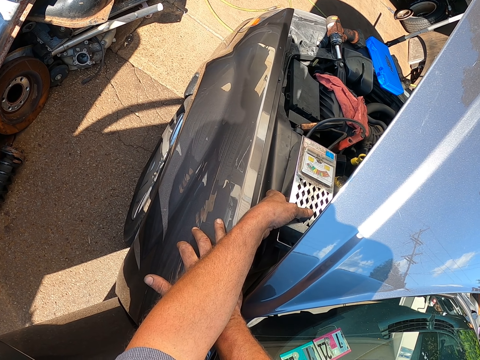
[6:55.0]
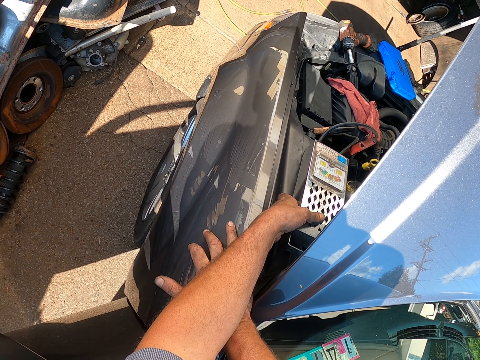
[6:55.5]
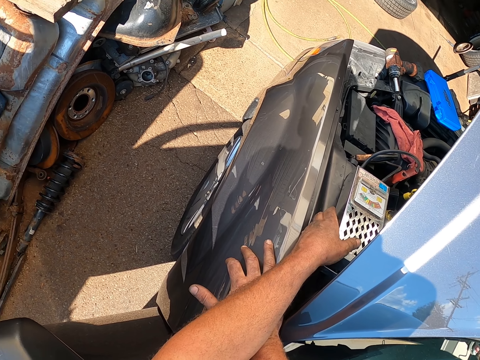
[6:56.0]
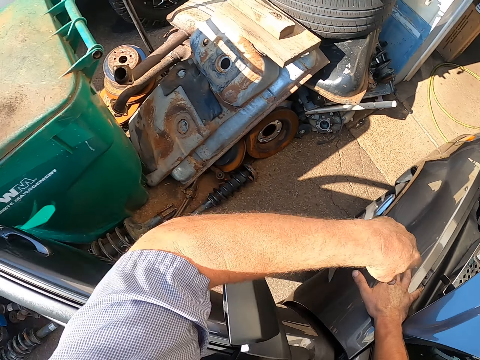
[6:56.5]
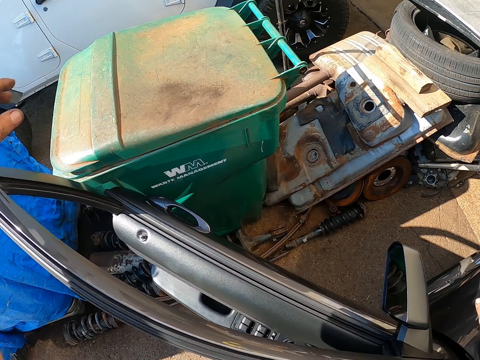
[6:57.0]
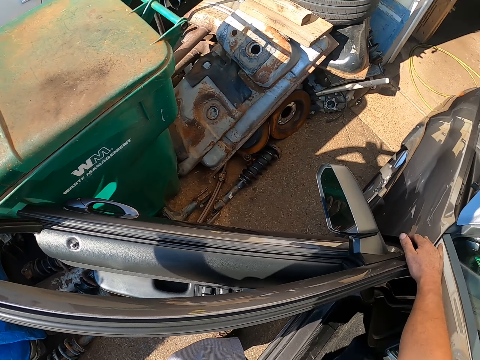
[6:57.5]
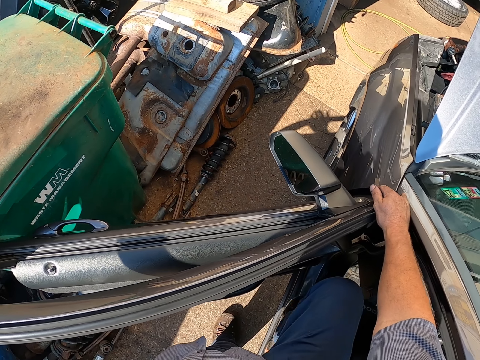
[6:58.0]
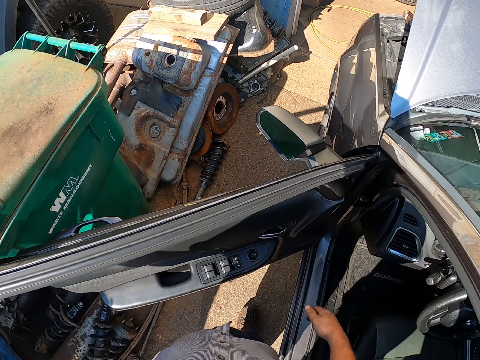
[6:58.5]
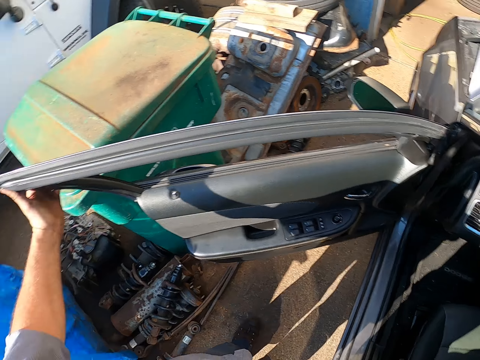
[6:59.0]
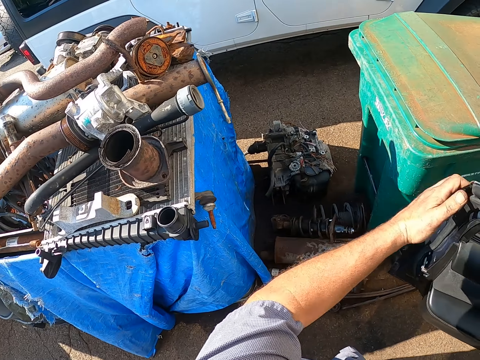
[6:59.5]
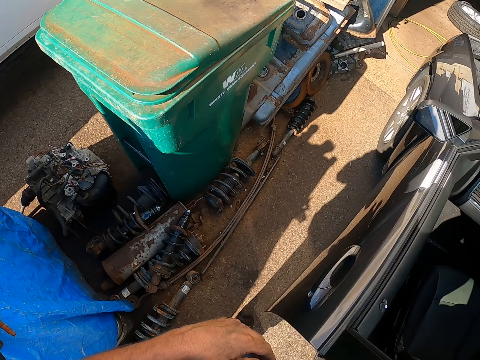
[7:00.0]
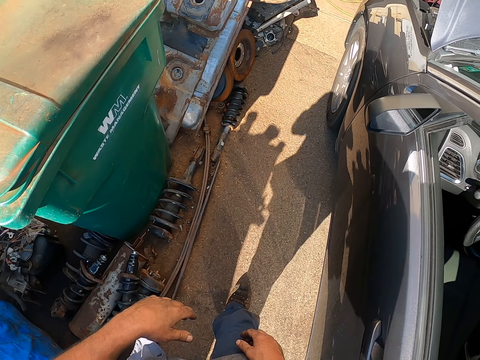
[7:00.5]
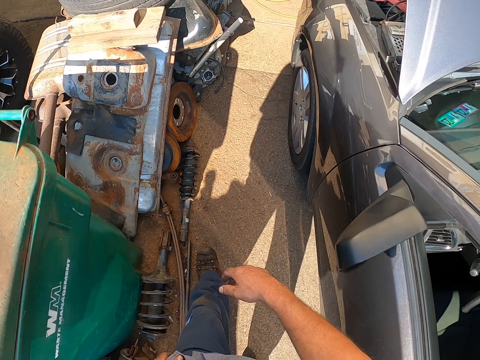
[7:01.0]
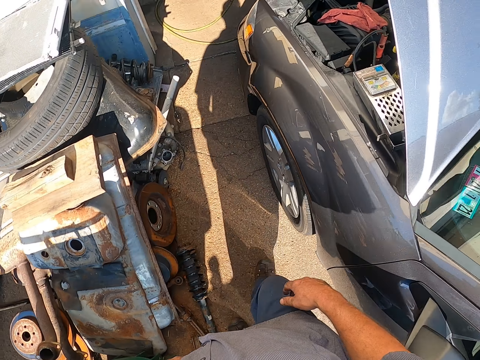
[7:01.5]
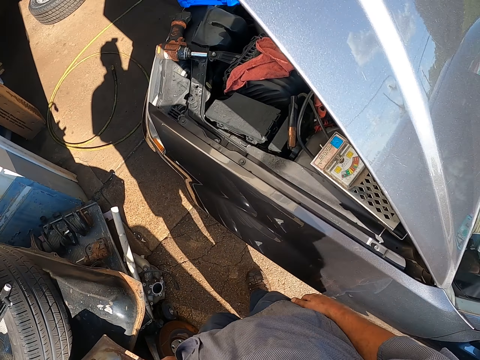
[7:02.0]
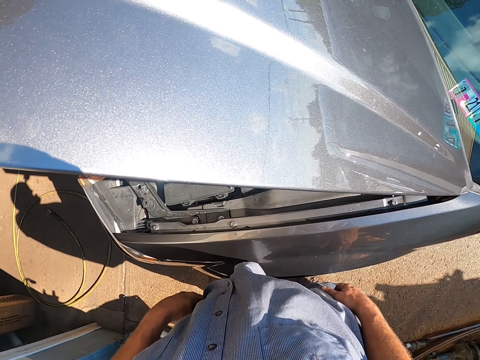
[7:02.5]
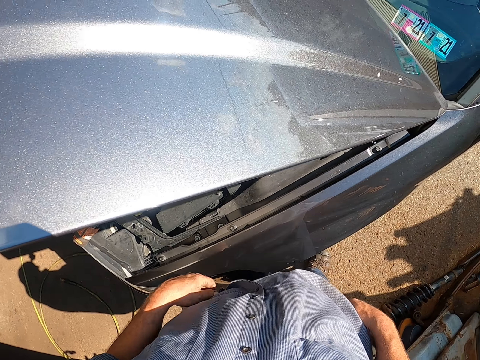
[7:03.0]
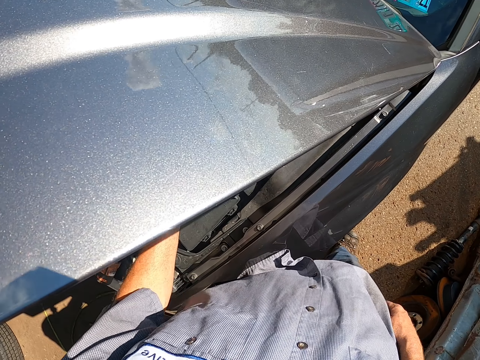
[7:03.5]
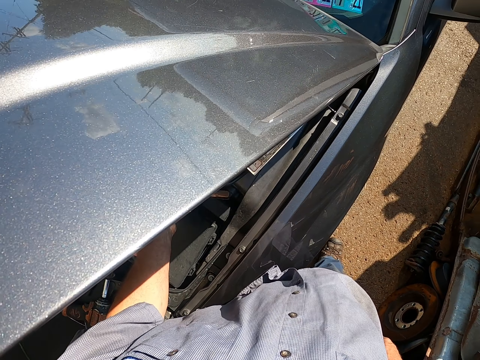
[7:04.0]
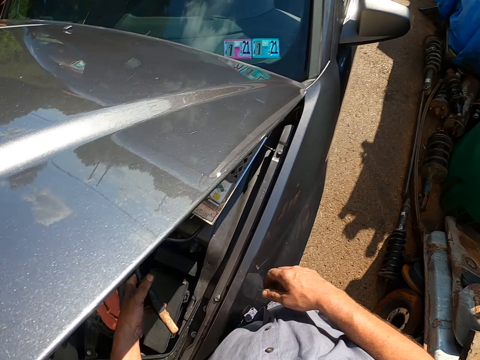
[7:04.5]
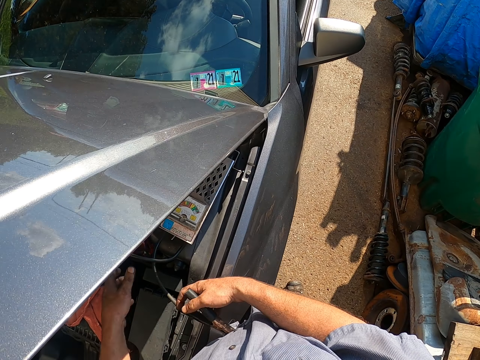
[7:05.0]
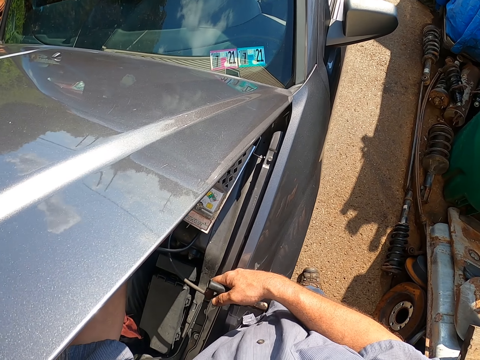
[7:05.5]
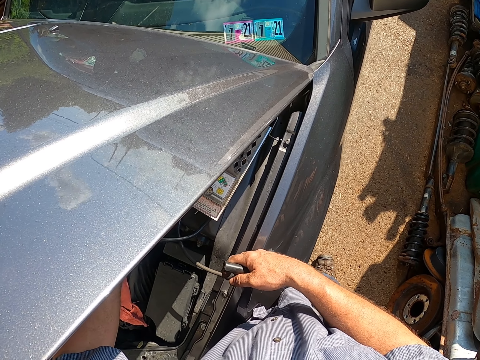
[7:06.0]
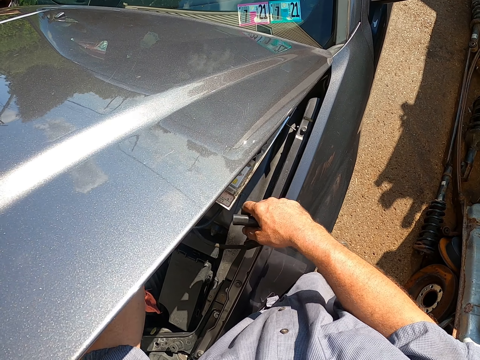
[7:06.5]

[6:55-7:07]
The camera wearer closes the car door. They walk around the garage. They pick up something from the car. They check something.

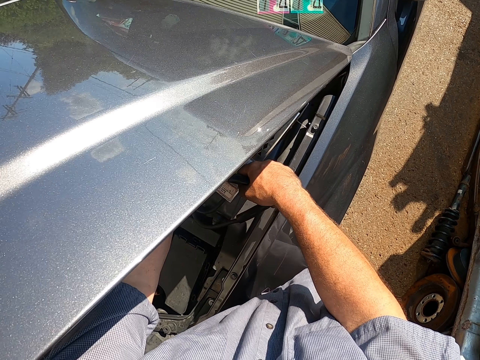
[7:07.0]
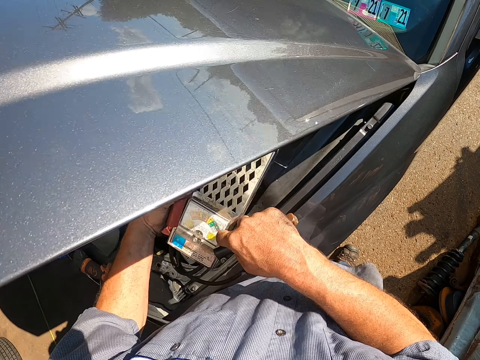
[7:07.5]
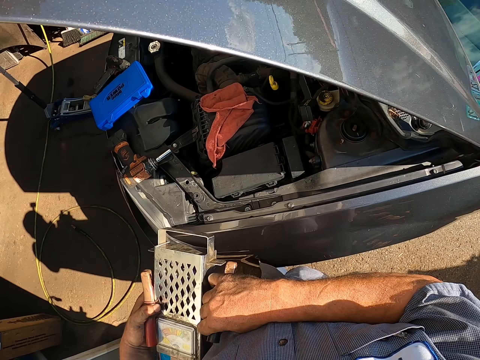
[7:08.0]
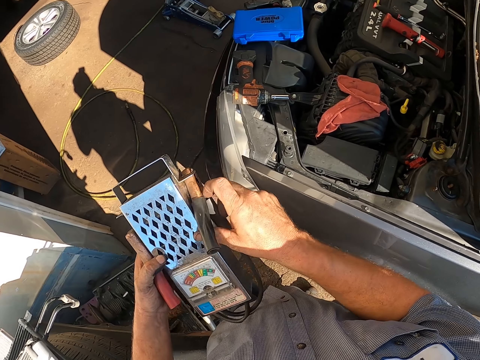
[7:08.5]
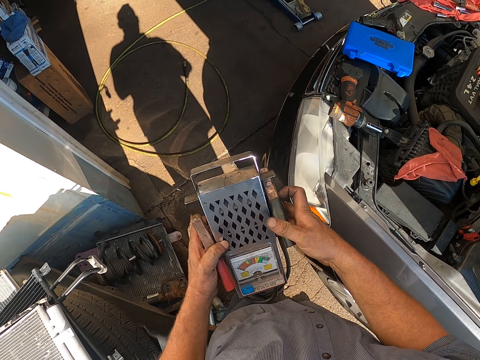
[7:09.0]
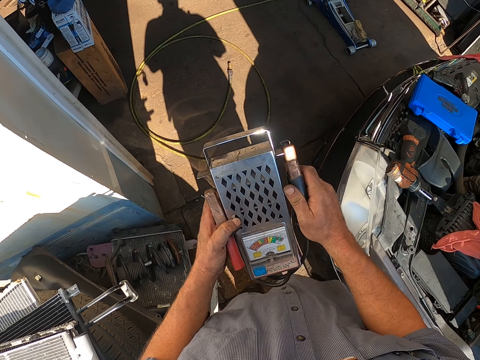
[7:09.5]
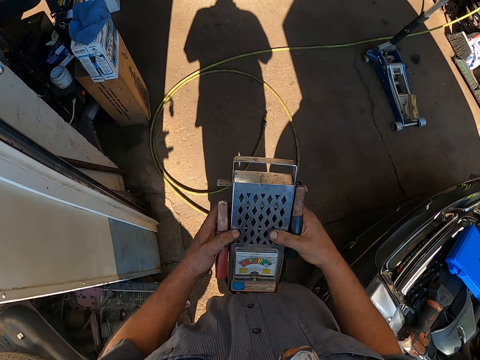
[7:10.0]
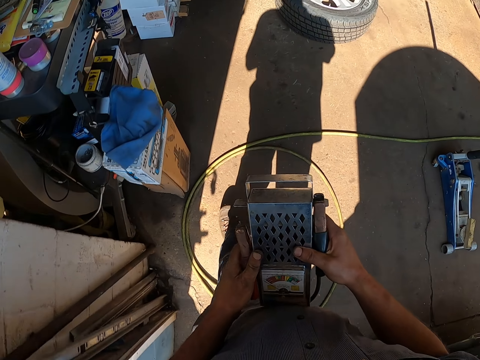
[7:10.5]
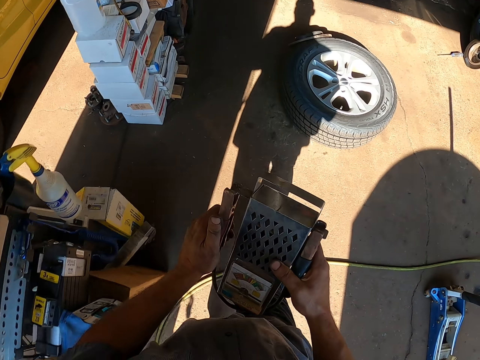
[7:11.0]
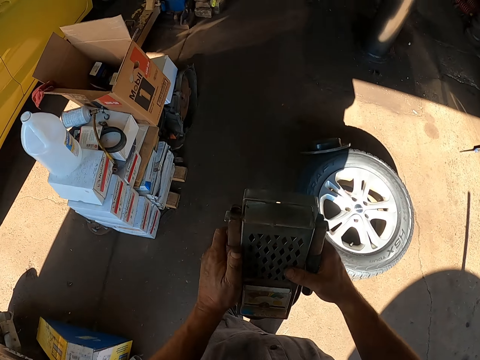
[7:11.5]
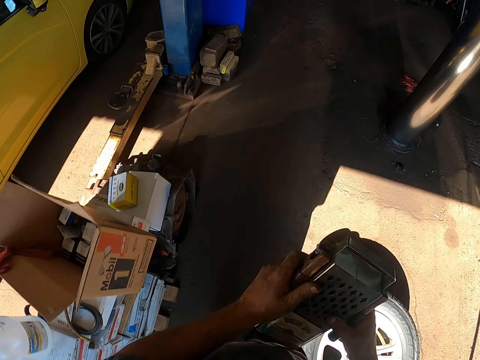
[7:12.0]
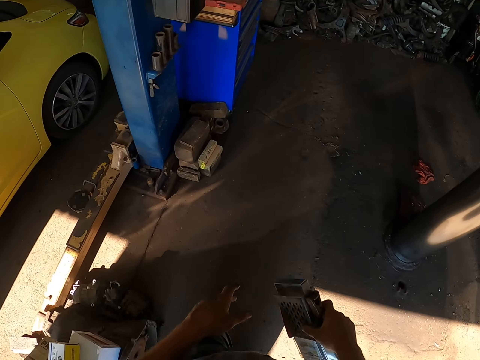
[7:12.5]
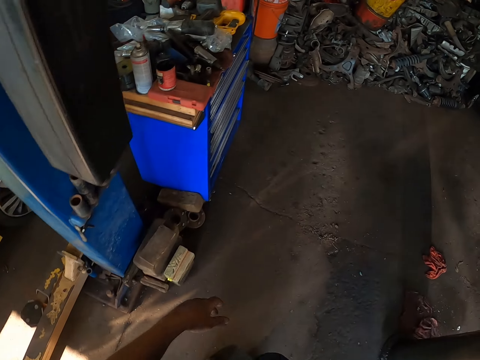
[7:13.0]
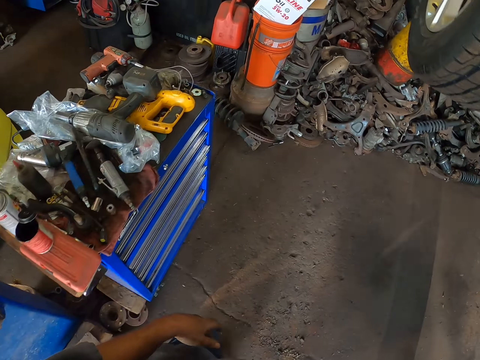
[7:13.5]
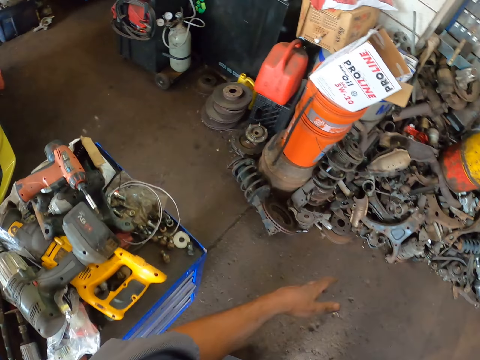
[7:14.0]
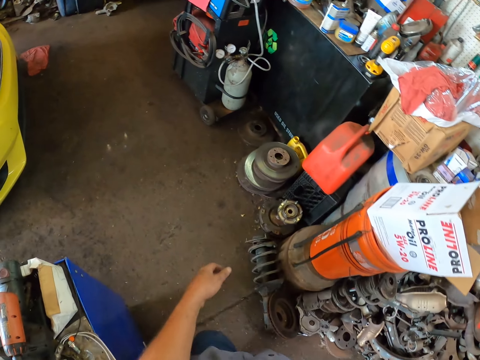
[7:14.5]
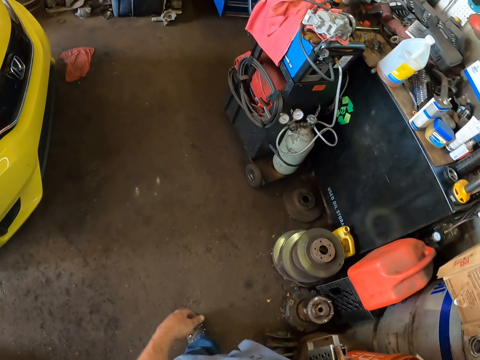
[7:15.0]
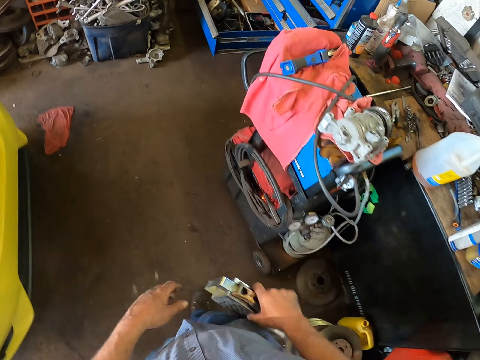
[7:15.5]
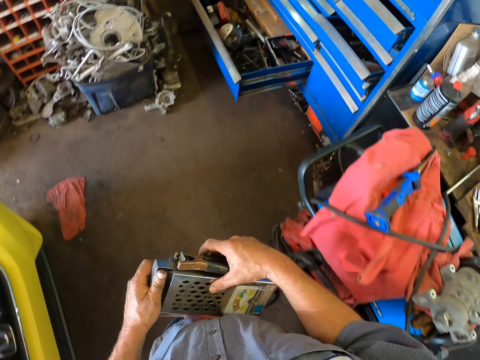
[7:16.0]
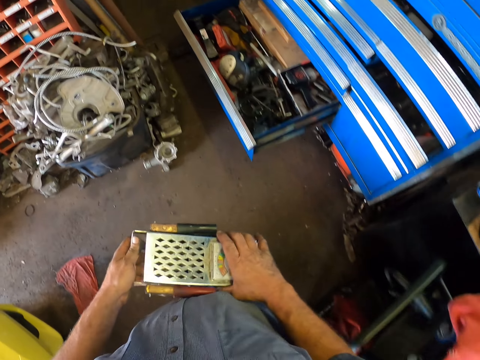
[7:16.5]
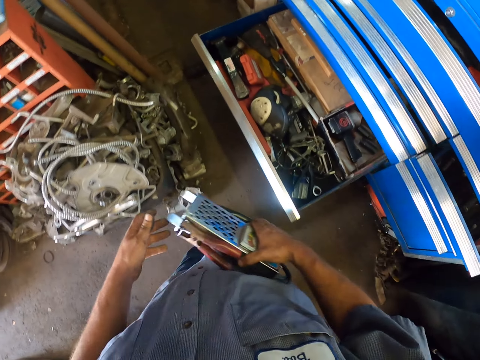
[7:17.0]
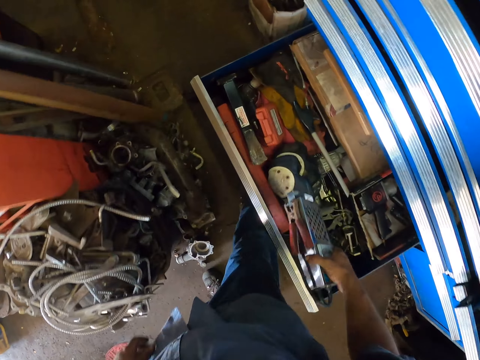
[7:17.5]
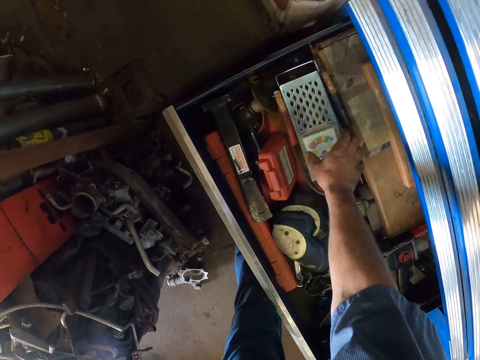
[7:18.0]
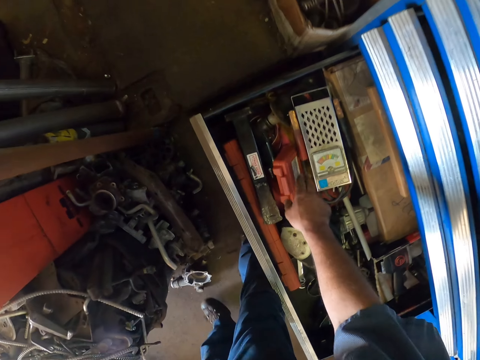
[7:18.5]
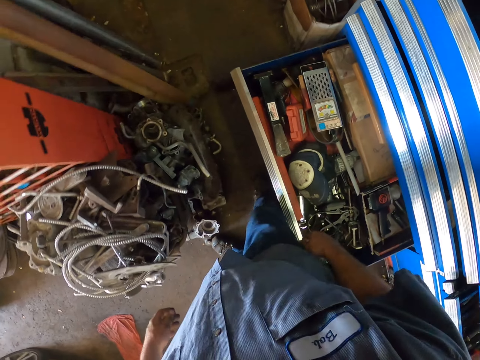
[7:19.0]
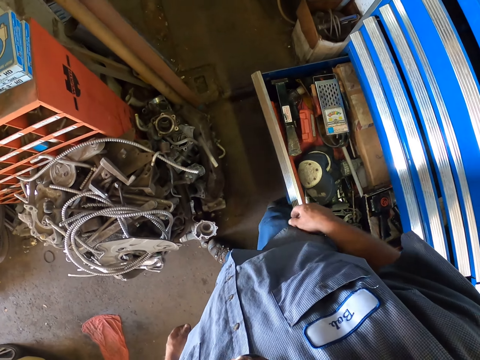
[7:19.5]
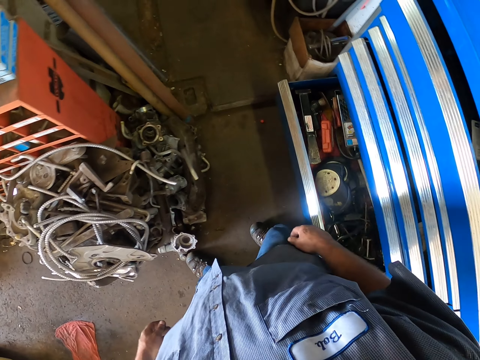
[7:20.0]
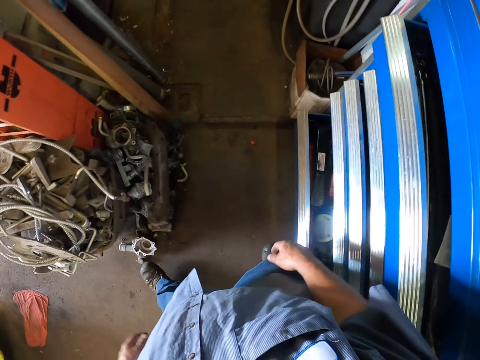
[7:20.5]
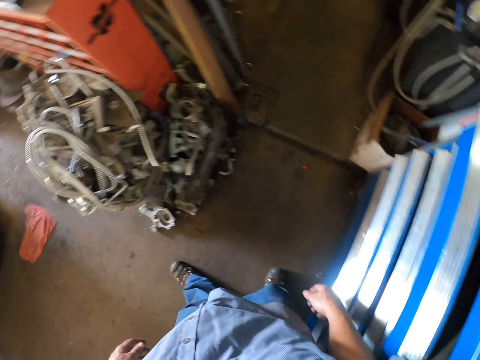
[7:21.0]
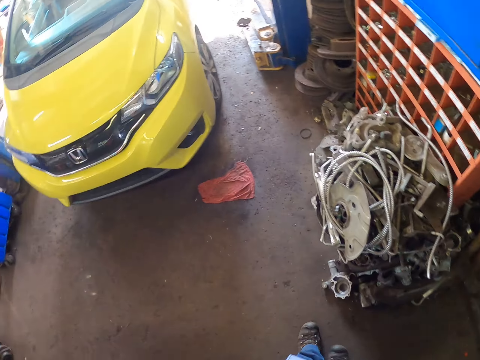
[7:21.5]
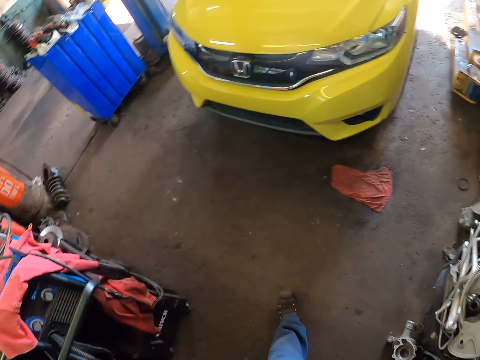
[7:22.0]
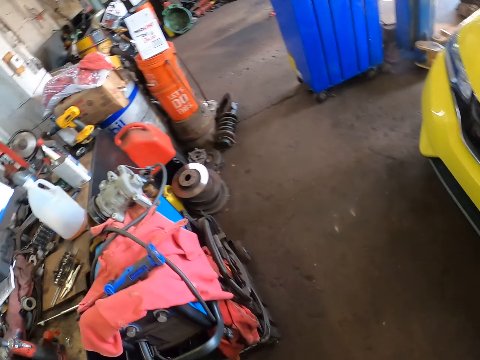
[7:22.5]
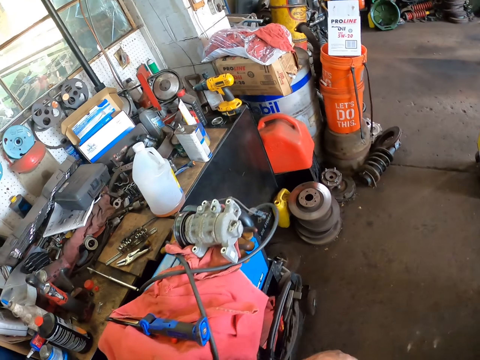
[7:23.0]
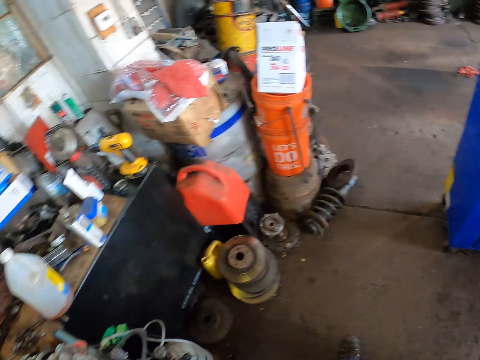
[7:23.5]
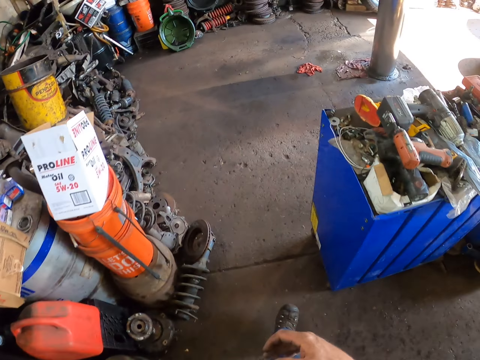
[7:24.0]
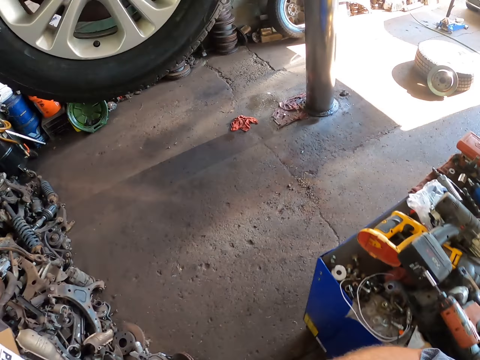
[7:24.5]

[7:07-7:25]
The camera wearer removes something from the car. They walk around the garage. They adjust something in hand. They put something in the tool box or drawer. They close the drawer. They walk around the garage.
